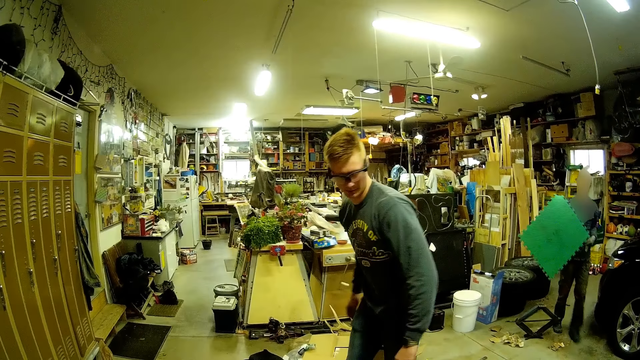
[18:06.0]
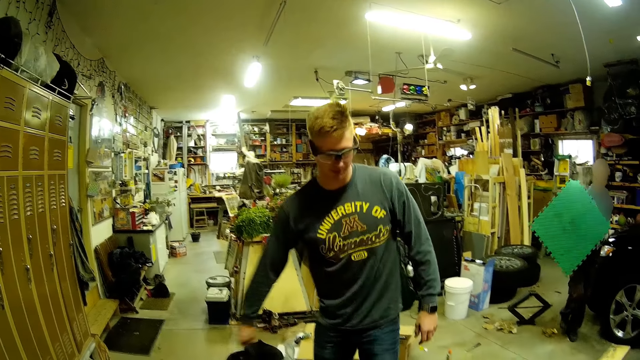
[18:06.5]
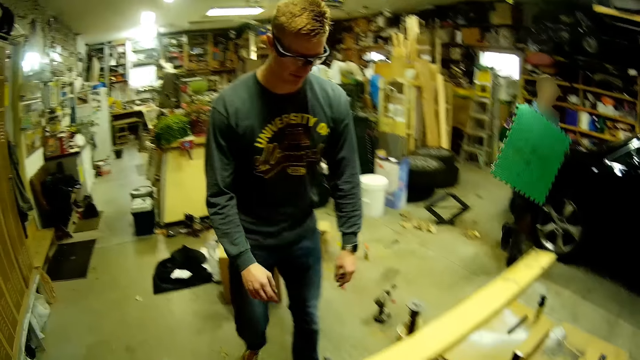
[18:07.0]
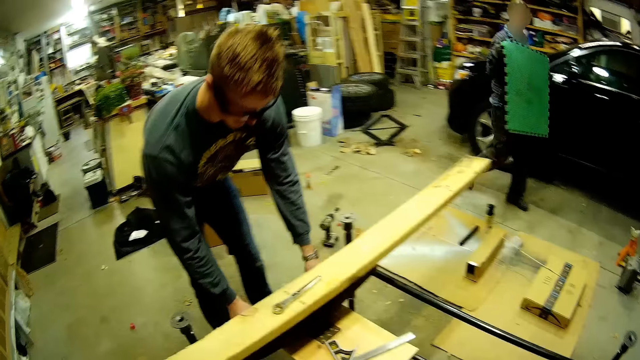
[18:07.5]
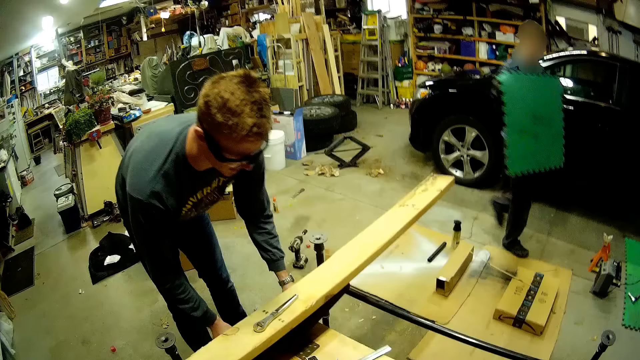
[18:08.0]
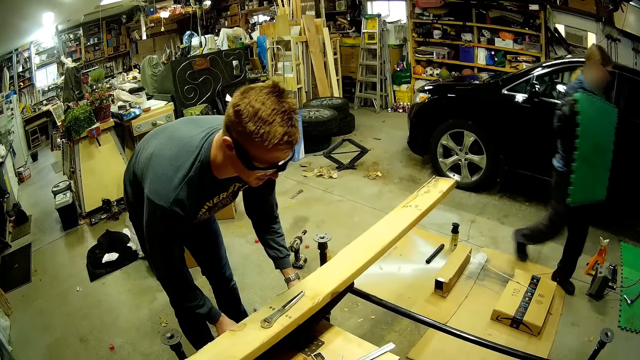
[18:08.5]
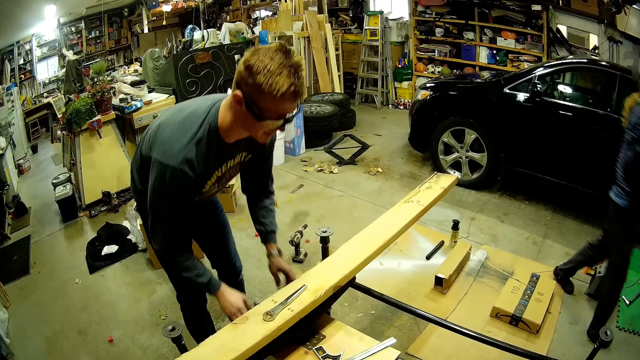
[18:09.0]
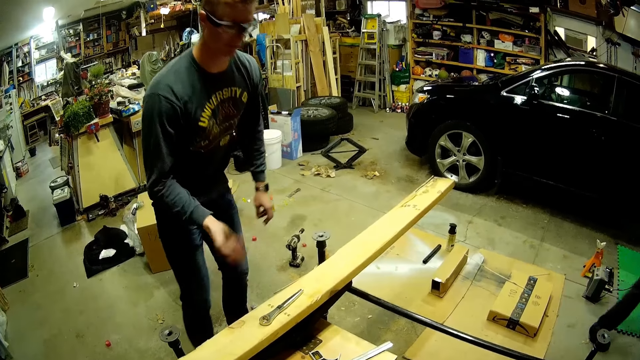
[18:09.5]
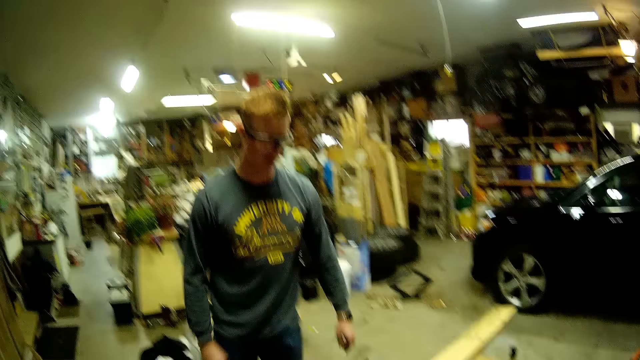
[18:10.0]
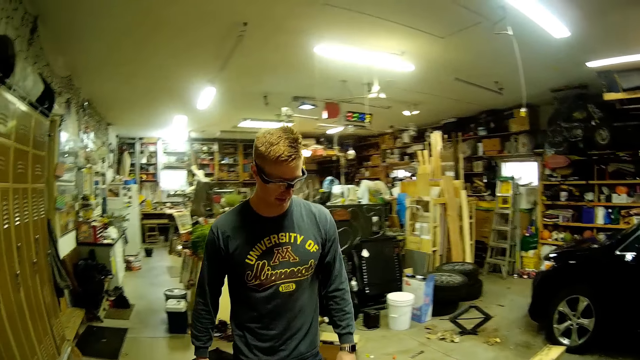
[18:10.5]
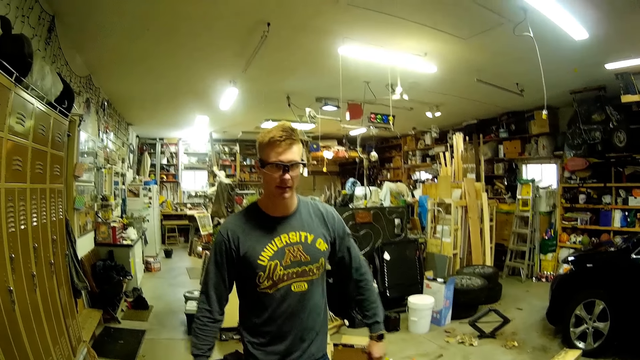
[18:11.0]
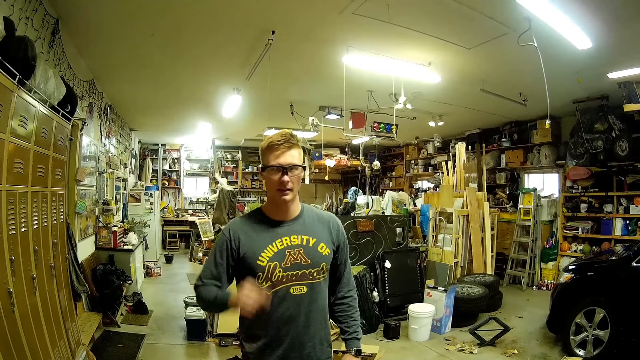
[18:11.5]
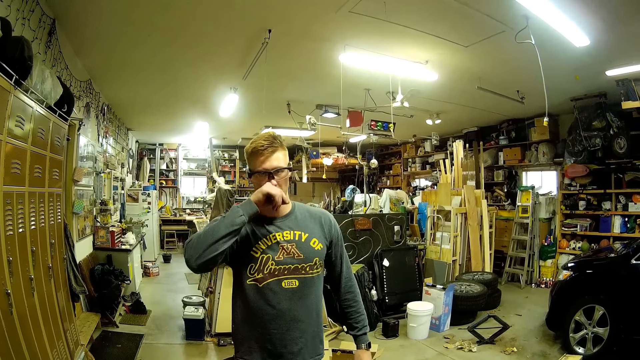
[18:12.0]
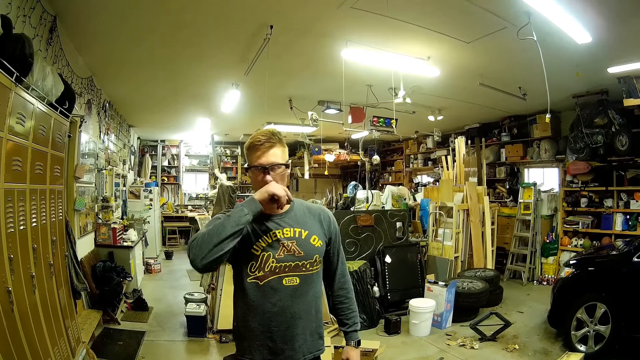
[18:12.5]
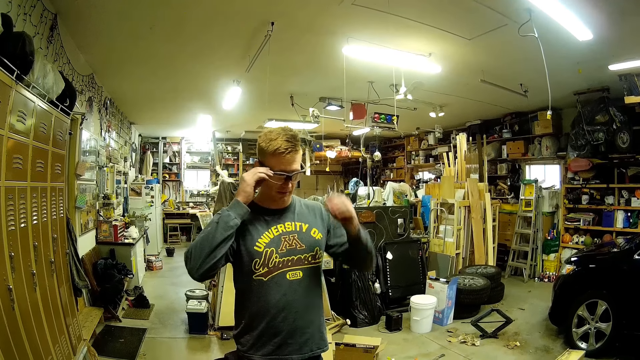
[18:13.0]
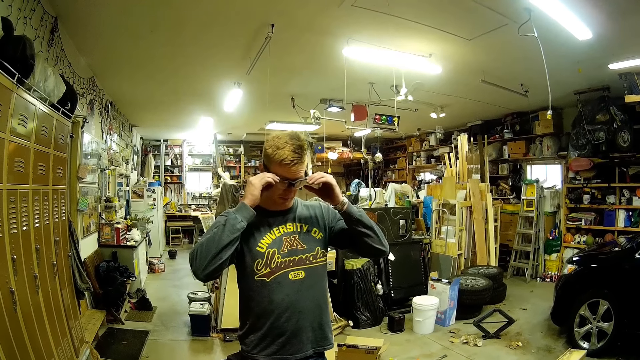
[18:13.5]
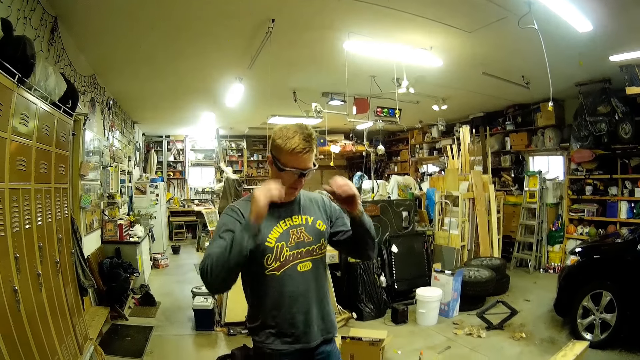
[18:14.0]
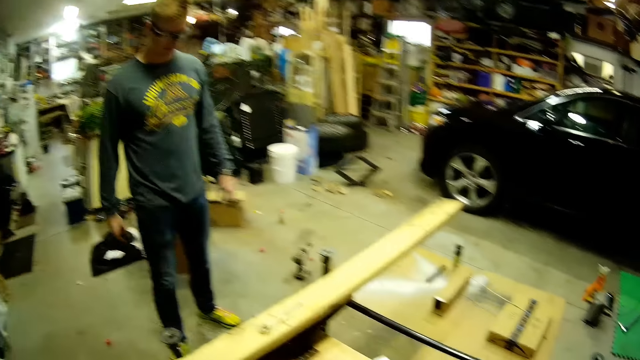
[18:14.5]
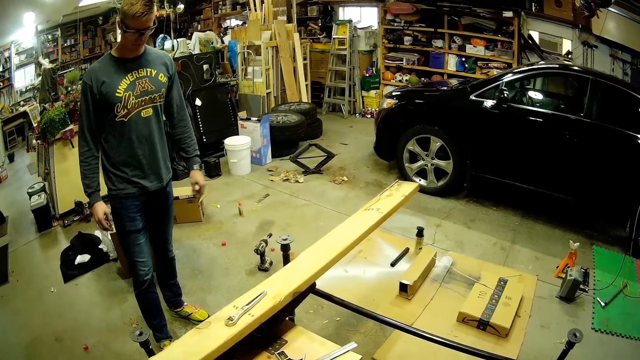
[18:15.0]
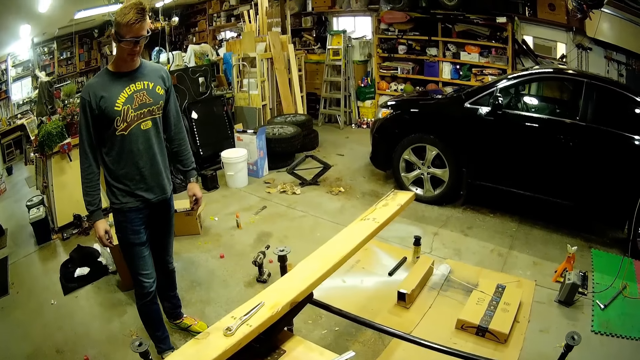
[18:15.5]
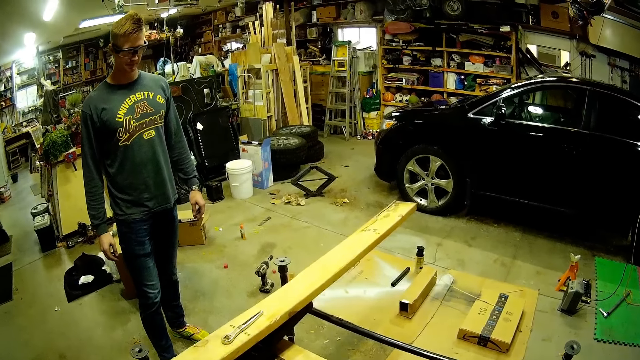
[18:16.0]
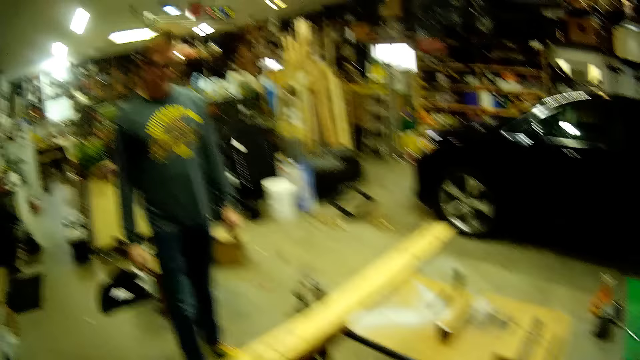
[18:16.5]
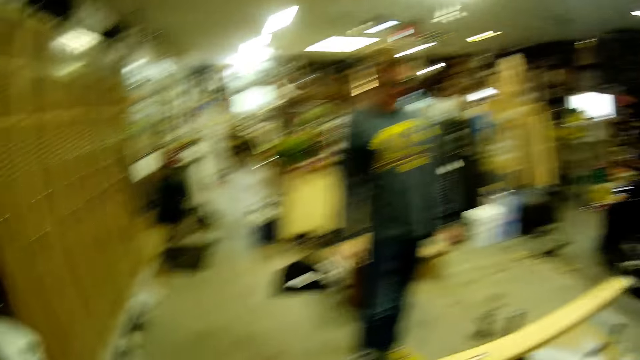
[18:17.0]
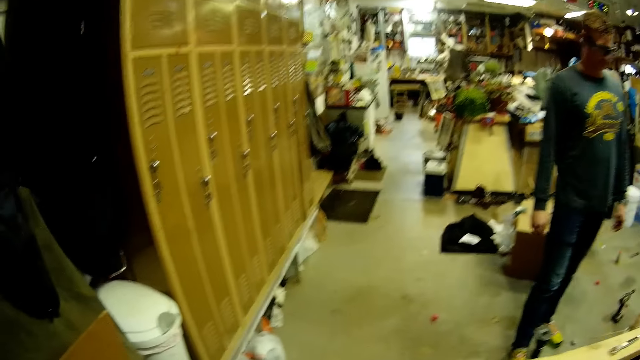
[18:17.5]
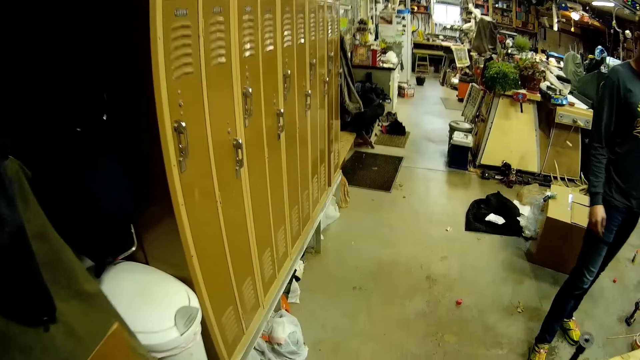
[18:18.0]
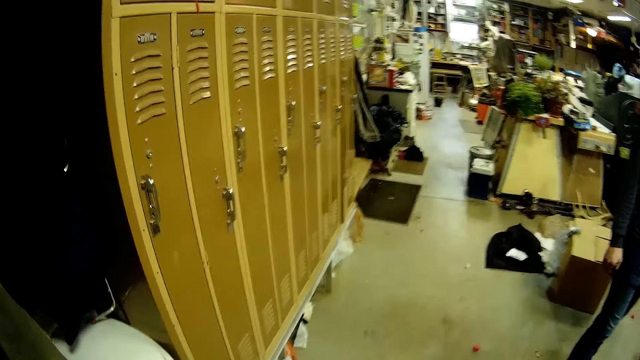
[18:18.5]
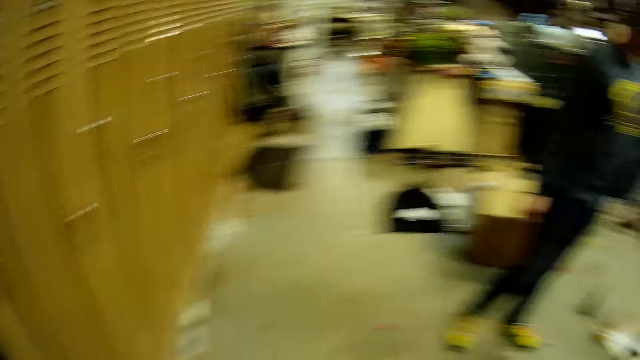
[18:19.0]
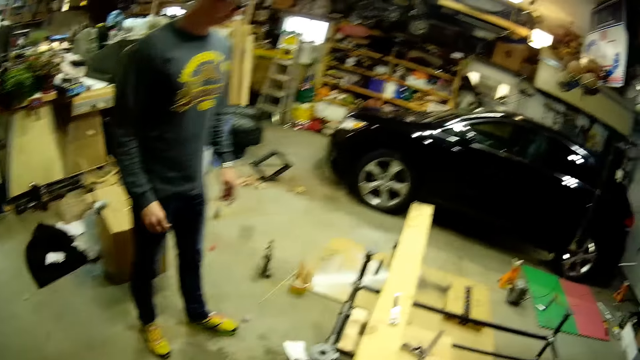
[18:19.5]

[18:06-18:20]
A man walks around the workshop. He holds a piece of wood, moves his hand, wipes his nose with his hand and adjusts his goggles. The camera wearer stares at the piece of wood. They look away from the wood, walk towards the man and talk to the man.

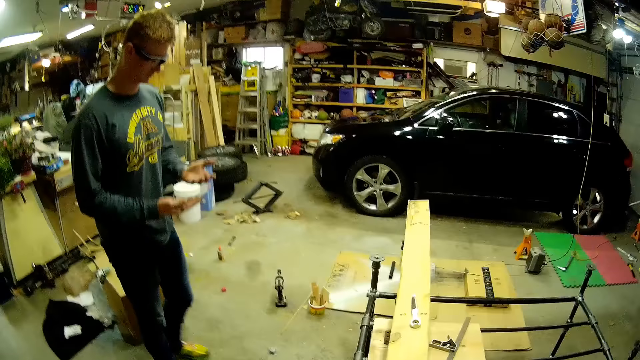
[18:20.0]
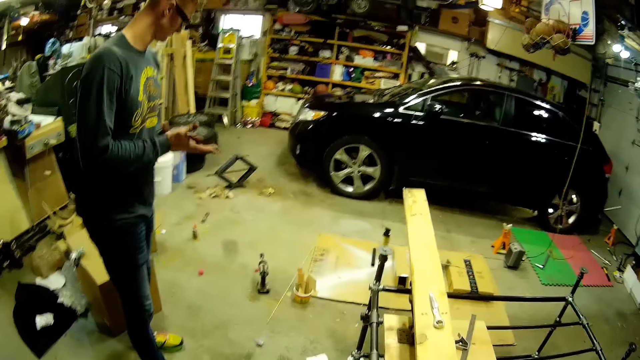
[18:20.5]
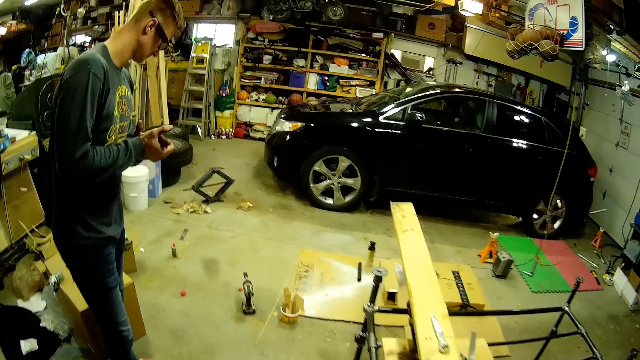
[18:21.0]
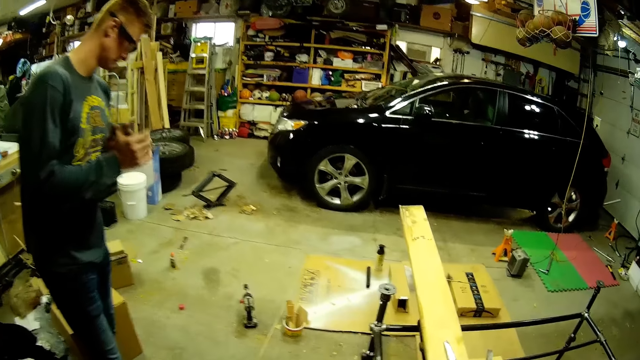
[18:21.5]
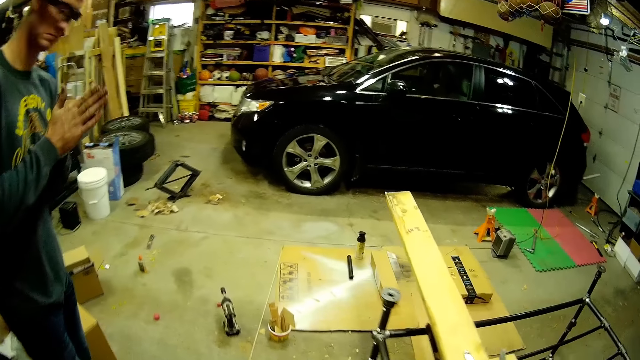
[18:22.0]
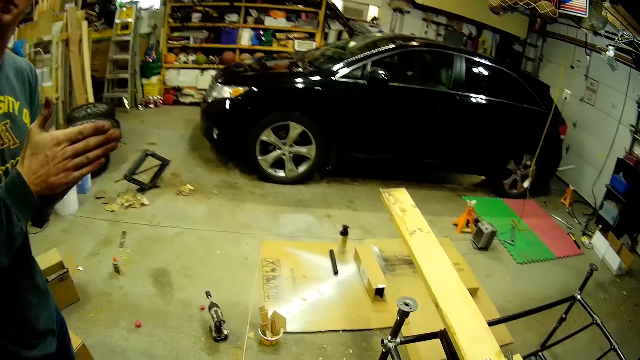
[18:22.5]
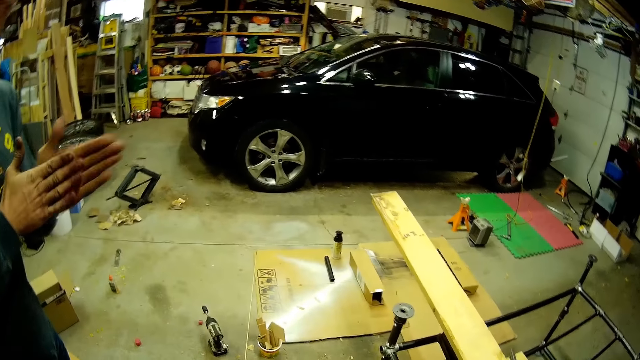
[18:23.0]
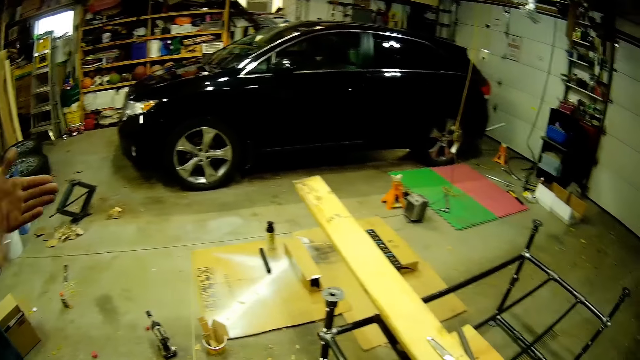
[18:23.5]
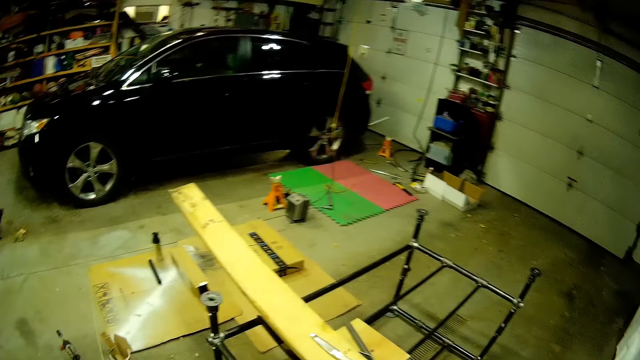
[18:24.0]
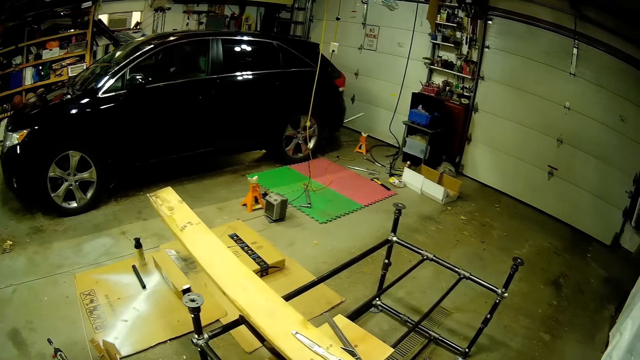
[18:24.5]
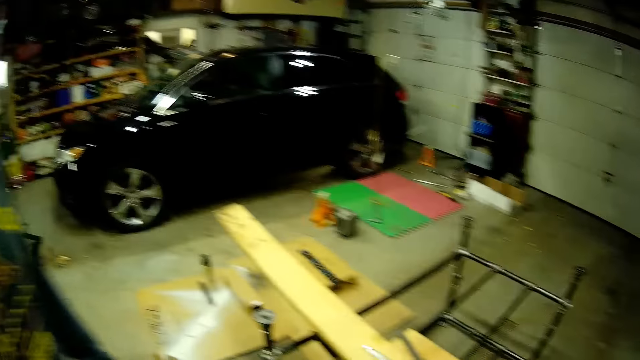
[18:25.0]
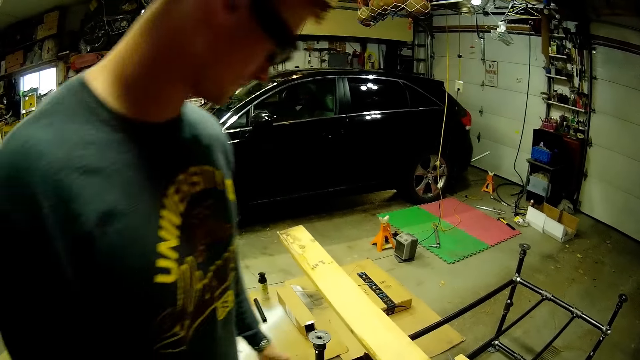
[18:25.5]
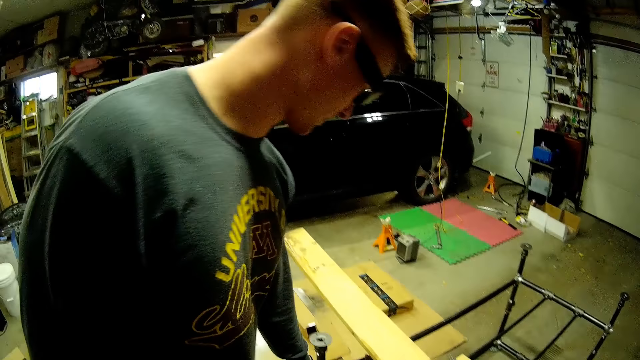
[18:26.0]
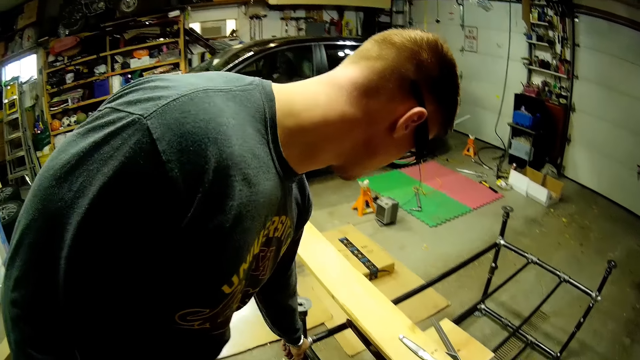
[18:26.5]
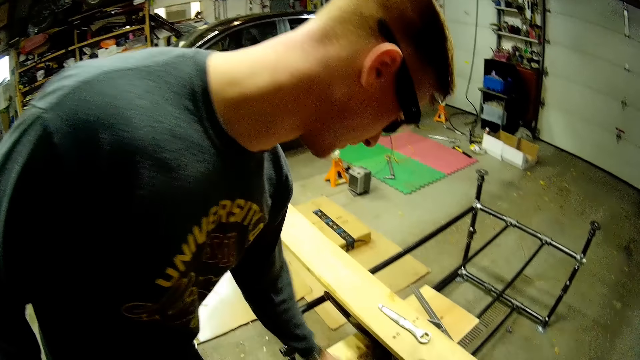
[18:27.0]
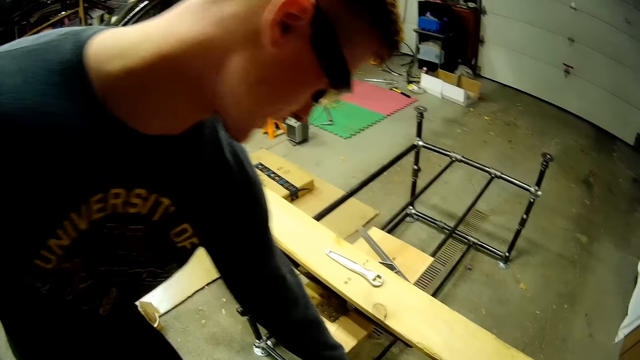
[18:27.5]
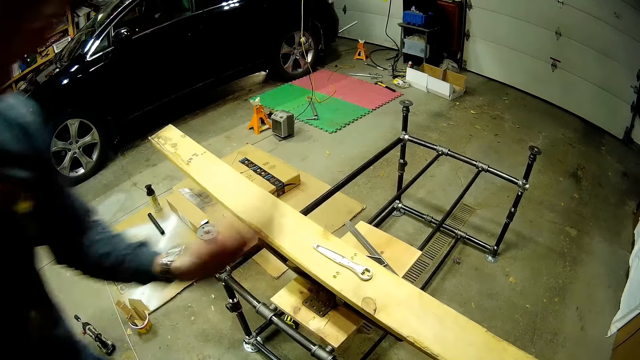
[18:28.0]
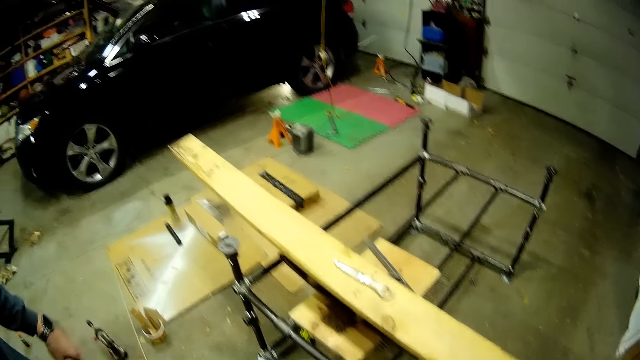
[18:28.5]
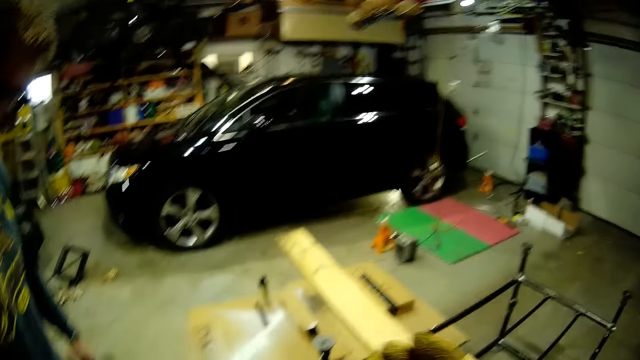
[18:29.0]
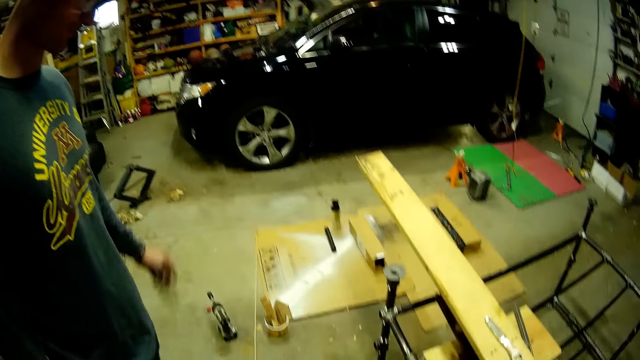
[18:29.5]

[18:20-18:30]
A man rubs his hands together. The camera wearer stares at the piece of wood. The man moves towards the camera wearer. The camera wearer talks to the man. The man touches the metal scaffold with his left hand.
